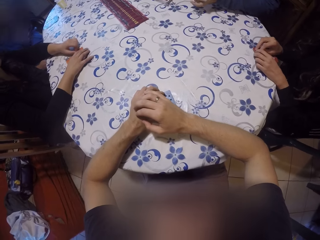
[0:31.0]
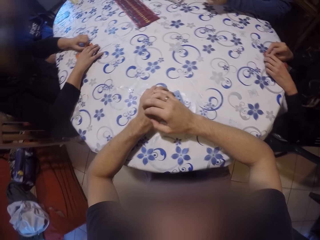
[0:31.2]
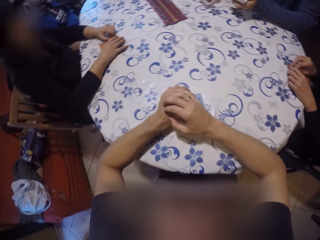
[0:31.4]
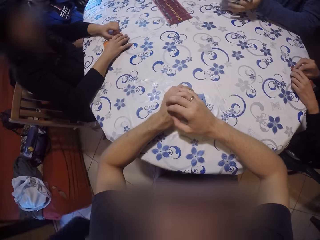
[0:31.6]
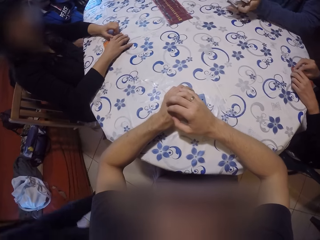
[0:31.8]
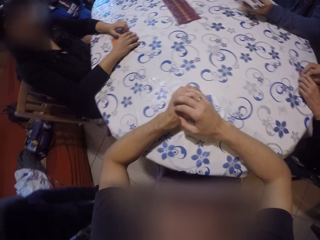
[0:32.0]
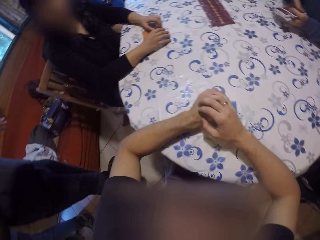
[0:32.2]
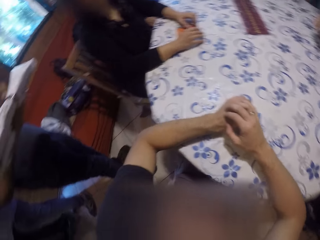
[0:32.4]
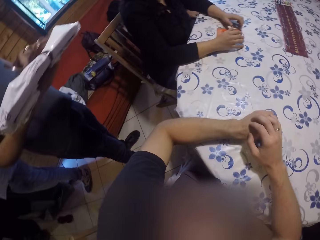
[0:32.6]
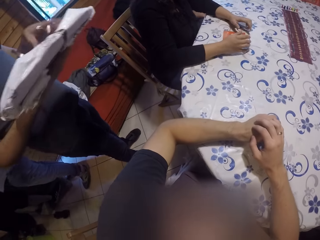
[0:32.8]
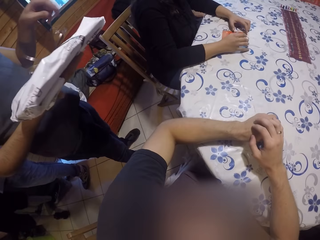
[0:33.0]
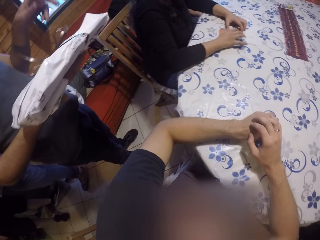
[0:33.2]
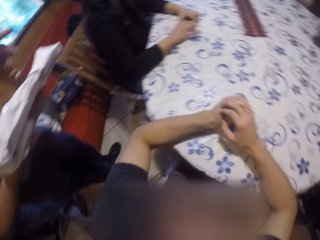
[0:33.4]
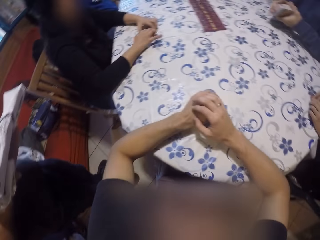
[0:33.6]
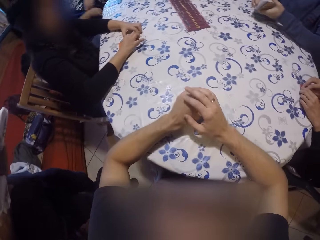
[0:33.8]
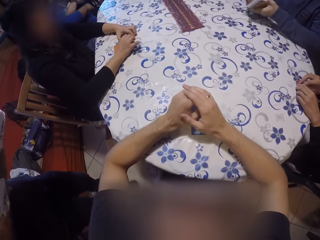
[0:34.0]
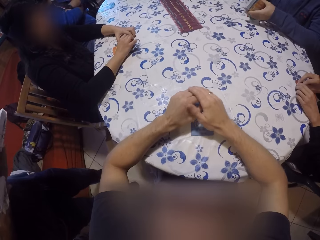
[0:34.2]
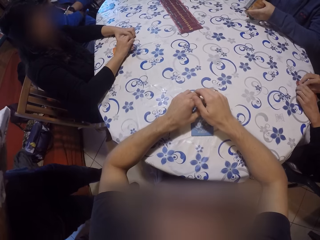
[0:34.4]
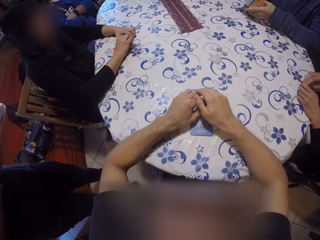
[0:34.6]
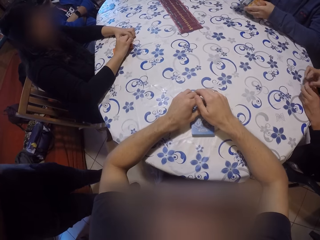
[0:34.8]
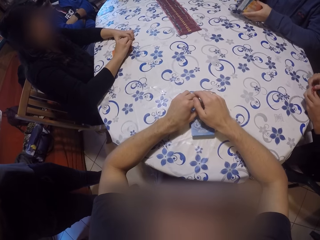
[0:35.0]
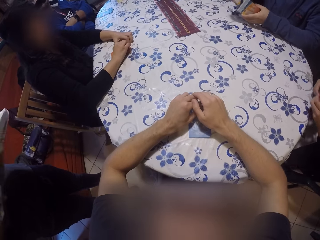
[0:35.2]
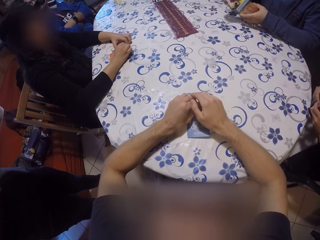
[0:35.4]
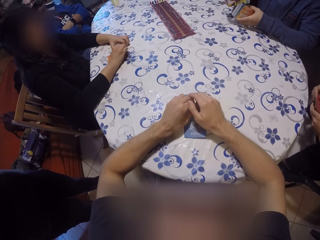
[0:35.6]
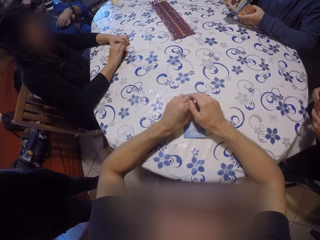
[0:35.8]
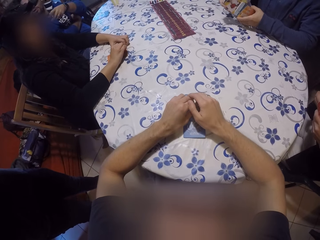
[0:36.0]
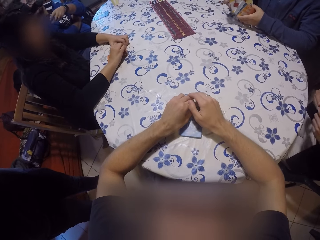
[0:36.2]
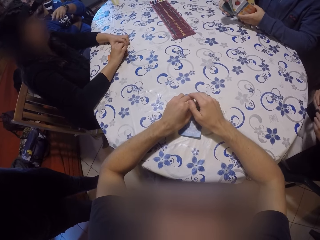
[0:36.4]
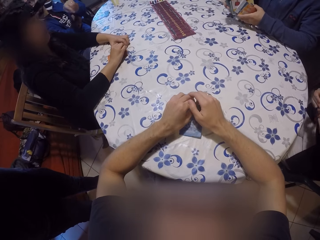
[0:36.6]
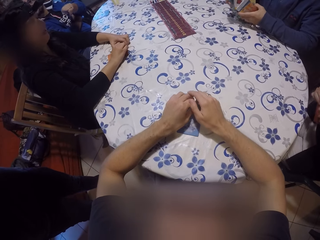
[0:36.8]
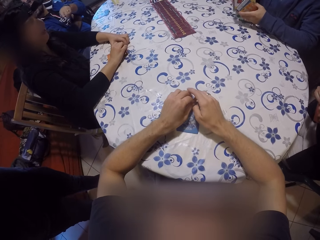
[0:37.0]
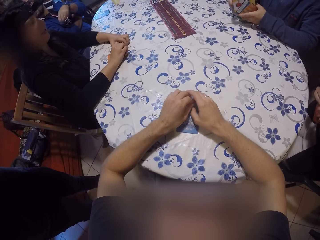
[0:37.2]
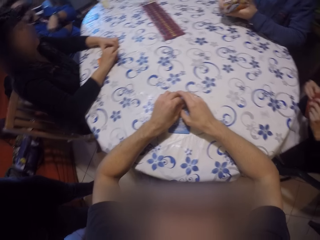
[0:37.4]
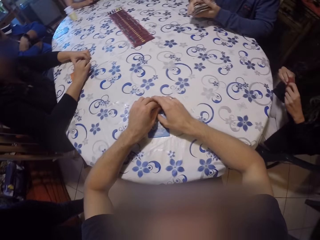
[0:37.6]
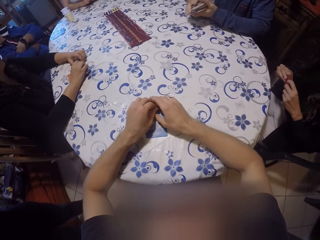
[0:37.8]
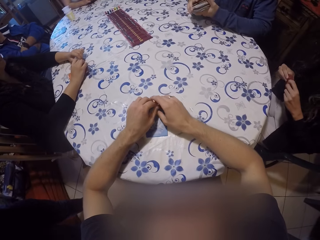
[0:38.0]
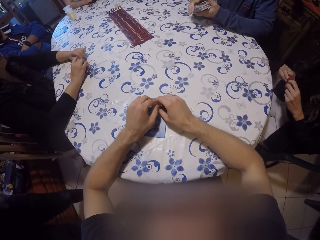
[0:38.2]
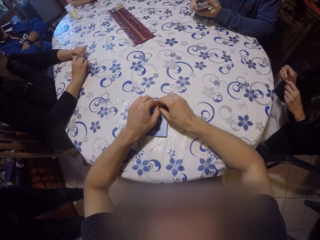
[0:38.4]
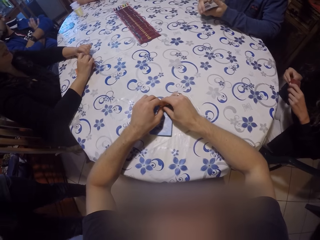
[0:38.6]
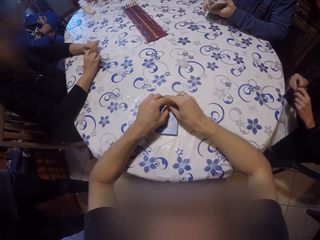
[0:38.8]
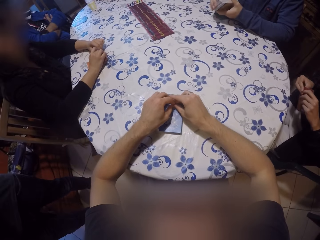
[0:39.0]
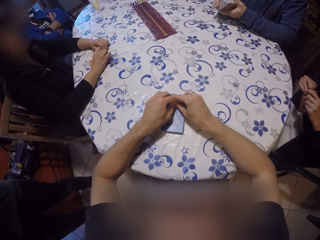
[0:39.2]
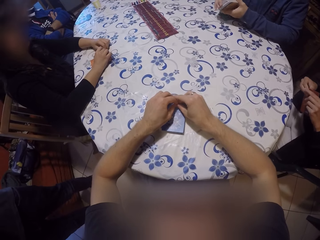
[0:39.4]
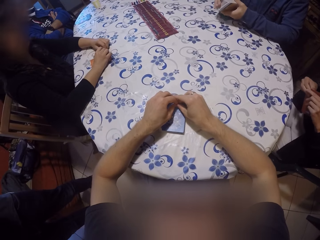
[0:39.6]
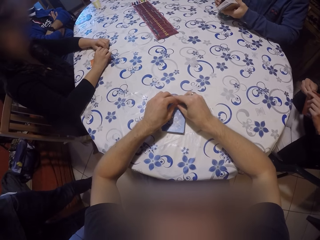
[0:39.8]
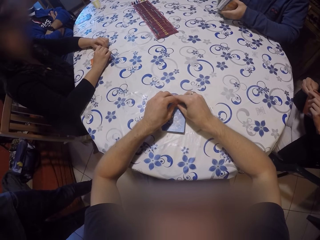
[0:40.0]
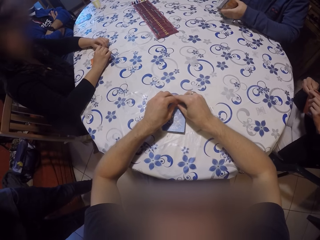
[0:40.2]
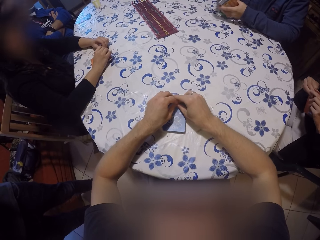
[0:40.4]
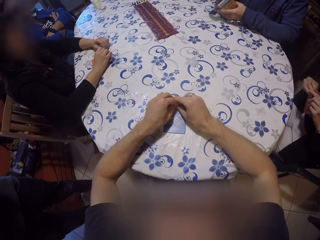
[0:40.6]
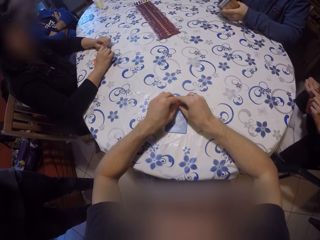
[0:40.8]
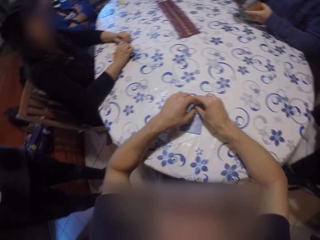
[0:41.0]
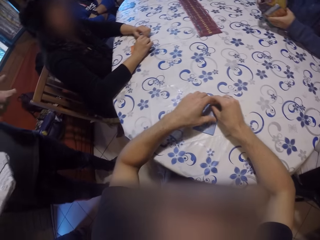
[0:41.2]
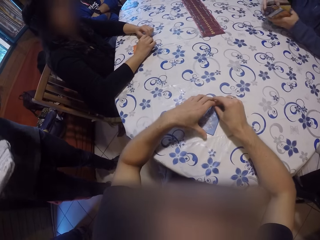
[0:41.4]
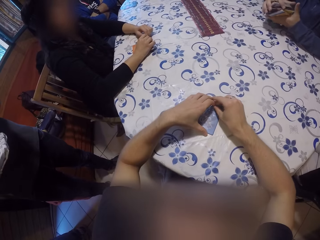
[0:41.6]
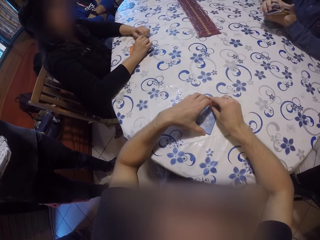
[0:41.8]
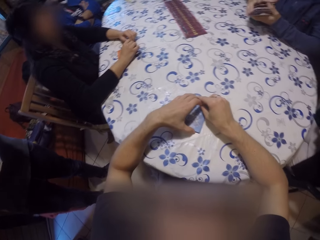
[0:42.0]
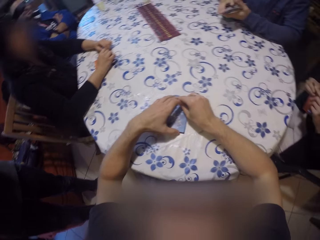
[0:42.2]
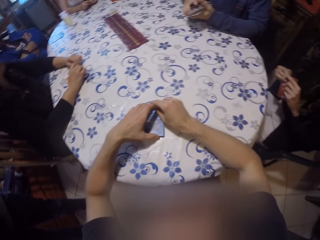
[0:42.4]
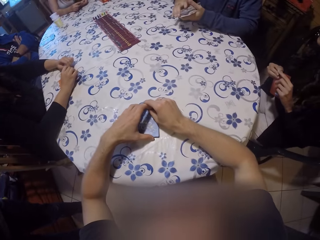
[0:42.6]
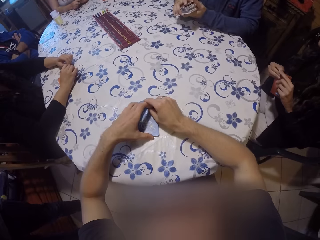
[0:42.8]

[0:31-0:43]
The camera wearer looks around. A man stands with a tray beside the table. Another man shuffles the cards in his hands. The camera wearer holds the card.

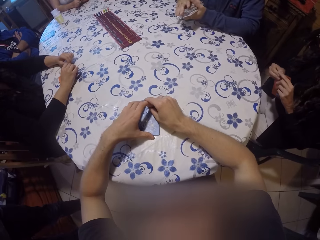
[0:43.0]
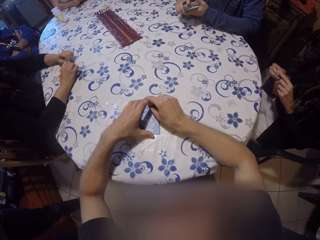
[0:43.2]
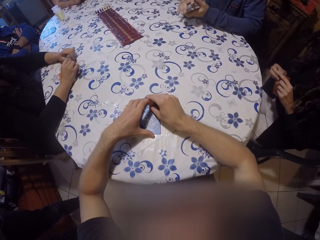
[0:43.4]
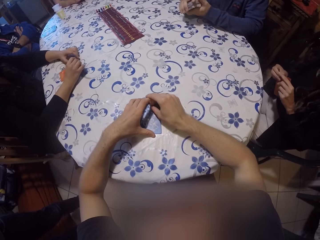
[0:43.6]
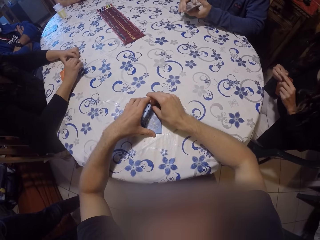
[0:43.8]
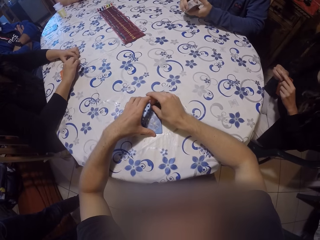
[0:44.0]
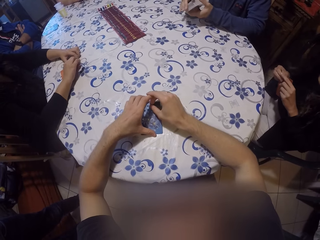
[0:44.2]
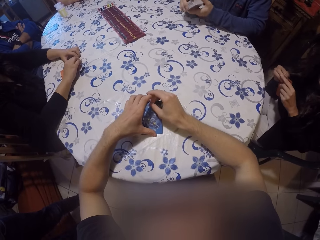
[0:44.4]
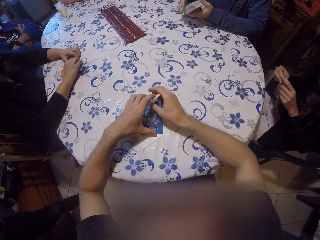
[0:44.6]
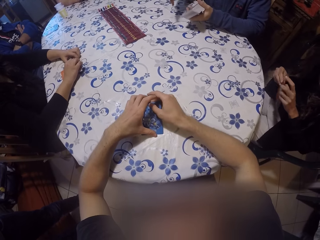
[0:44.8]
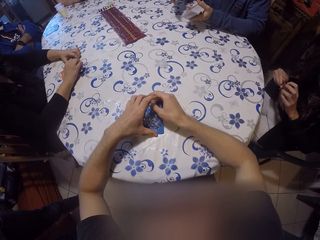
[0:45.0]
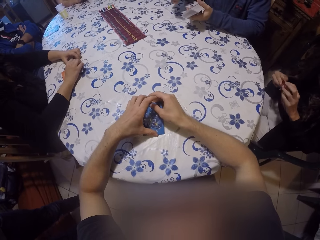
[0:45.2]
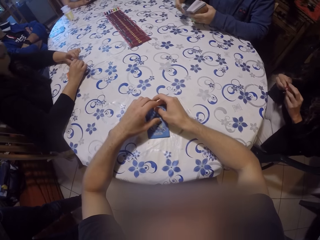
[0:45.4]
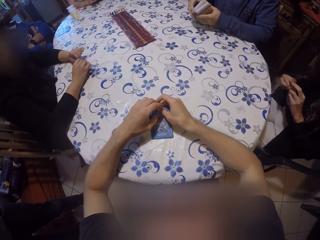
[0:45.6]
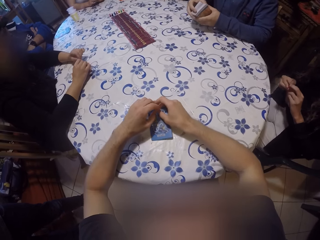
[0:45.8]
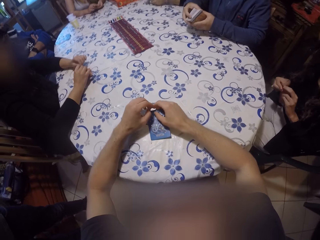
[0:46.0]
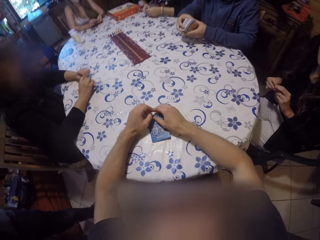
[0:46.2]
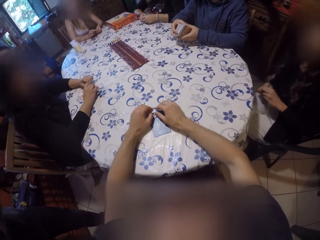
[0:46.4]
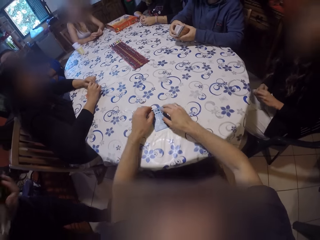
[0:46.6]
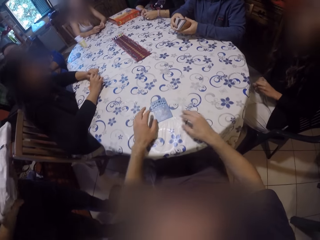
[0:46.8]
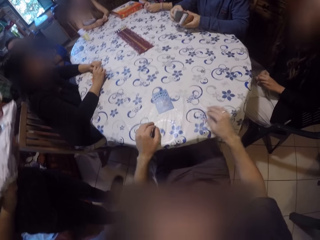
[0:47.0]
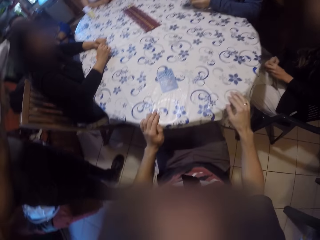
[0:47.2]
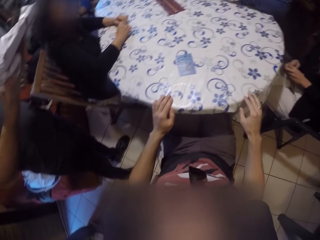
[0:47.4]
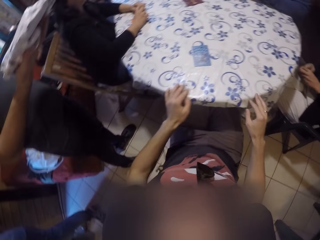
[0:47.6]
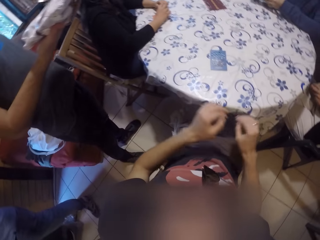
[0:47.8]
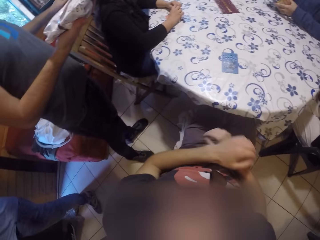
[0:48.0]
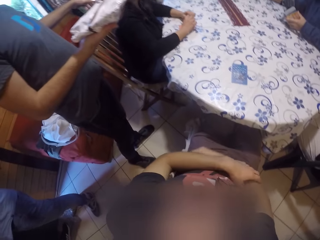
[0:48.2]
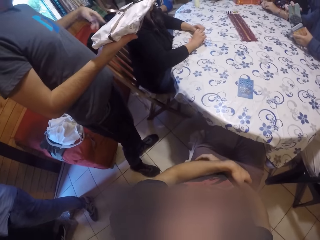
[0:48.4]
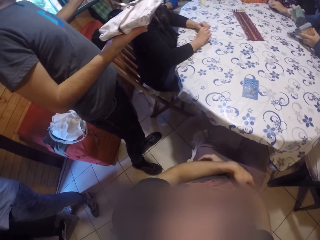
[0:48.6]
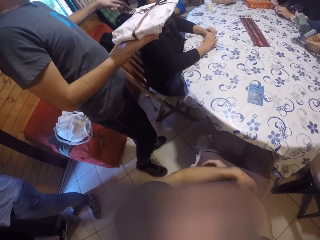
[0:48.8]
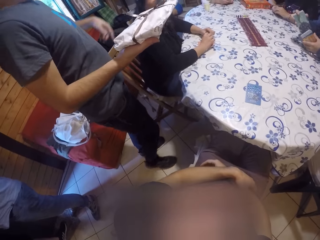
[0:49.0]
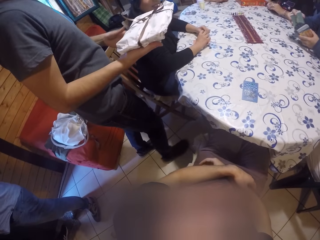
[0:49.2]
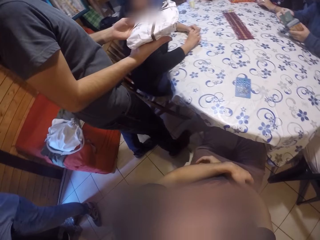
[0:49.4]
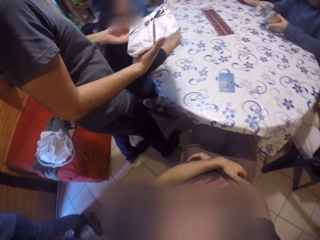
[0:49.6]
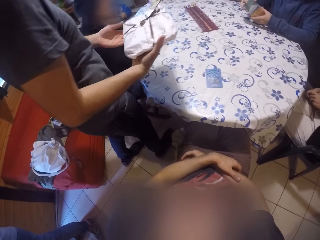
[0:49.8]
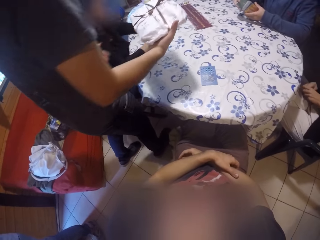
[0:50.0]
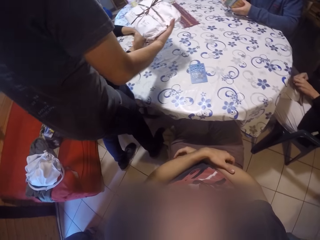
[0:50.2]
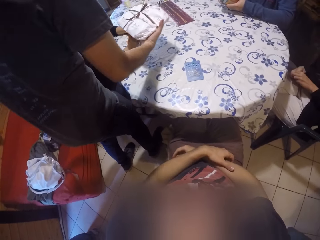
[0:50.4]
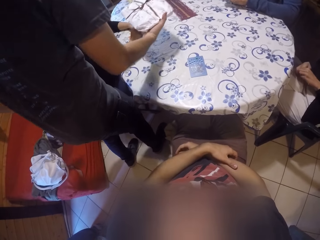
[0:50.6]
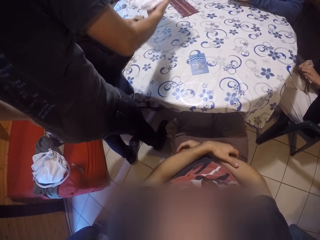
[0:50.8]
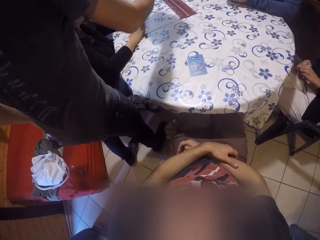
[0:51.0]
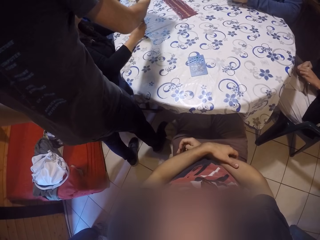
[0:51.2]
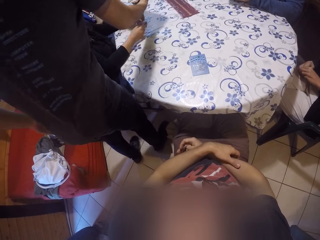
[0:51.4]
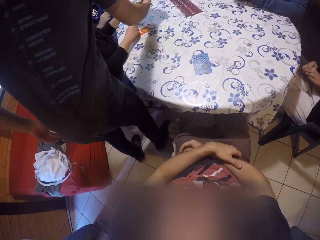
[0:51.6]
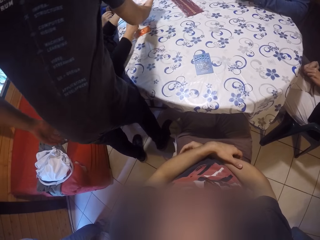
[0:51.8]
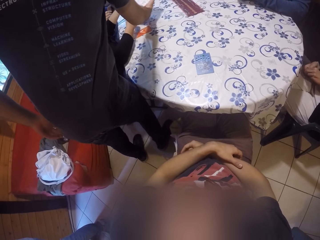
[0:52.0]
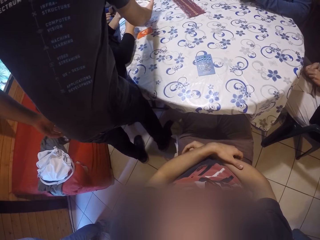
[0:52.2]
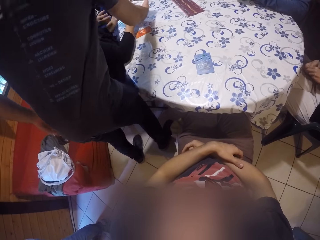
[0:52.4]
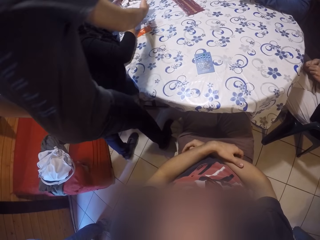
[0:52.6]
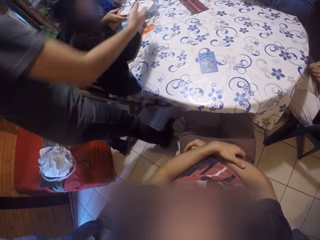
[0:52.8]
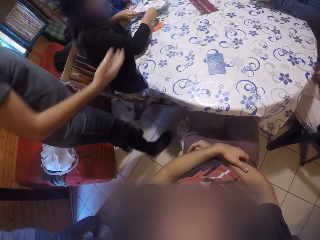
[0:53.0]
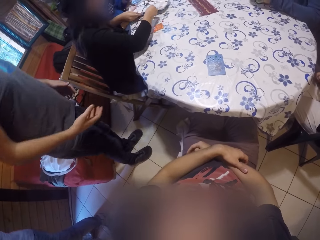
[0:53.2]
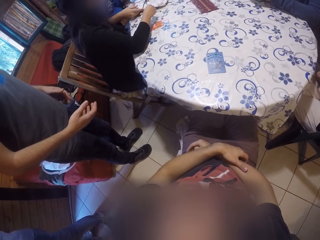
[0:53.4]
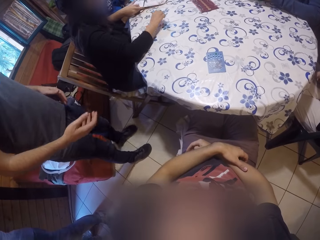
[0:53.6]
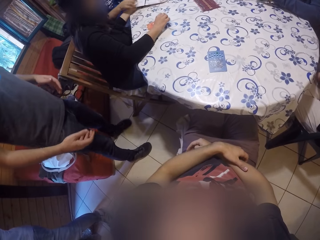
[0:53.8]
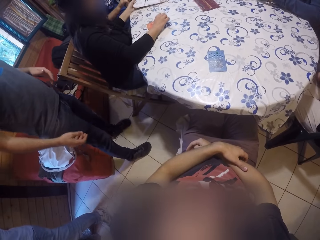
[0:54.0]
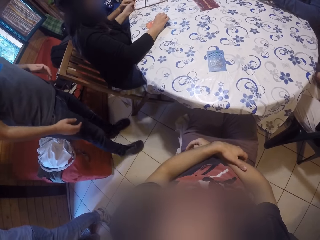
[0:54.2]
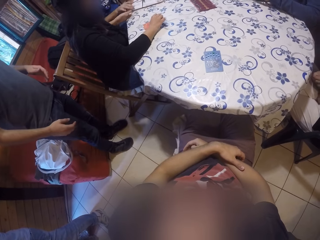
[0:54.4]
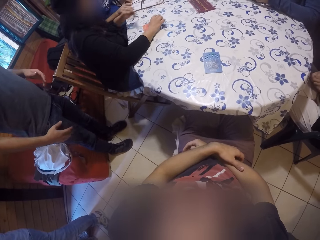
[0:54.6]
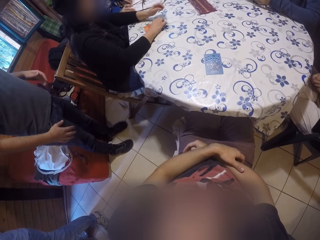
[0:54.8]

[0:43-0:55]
The camera wearer leans back. A person puts a tray on the table. A man drops the tray with a woman on the table with his hands. Another man collects the tray from the woman on the table.
